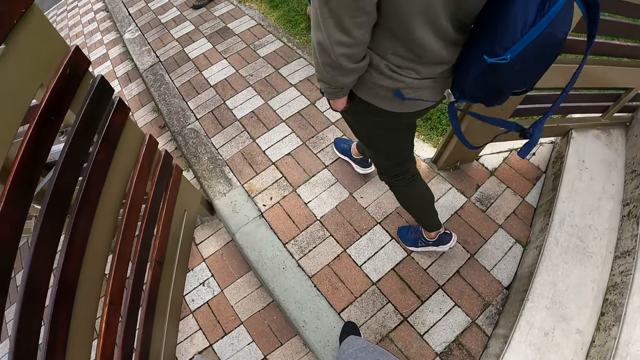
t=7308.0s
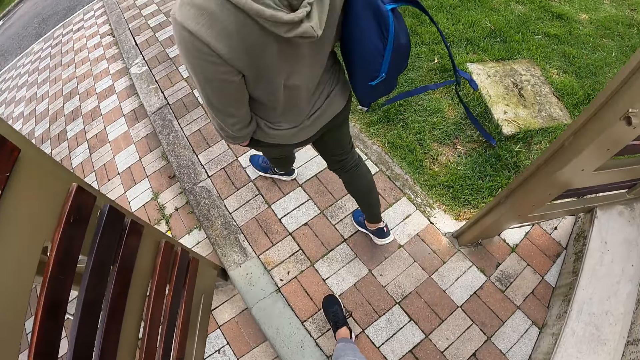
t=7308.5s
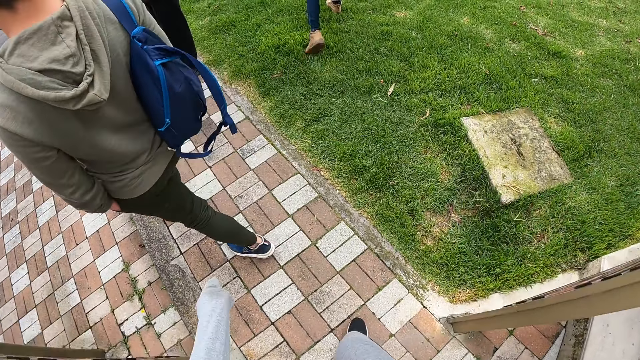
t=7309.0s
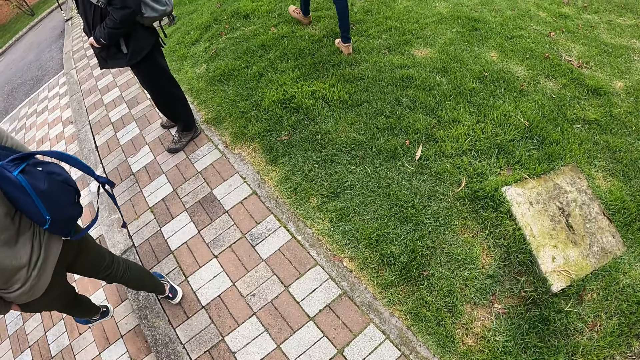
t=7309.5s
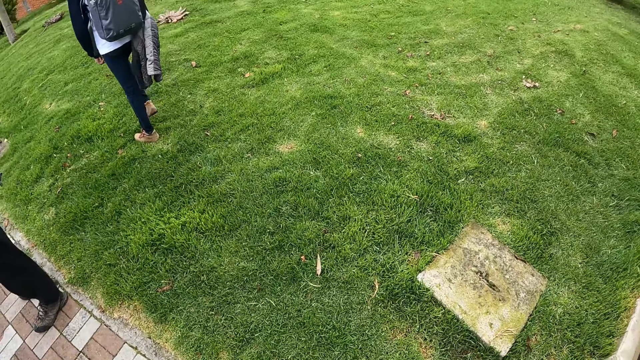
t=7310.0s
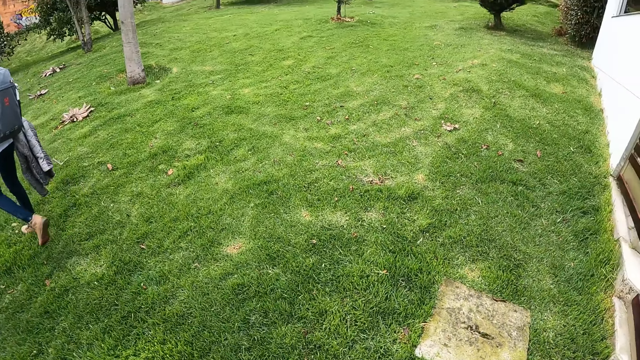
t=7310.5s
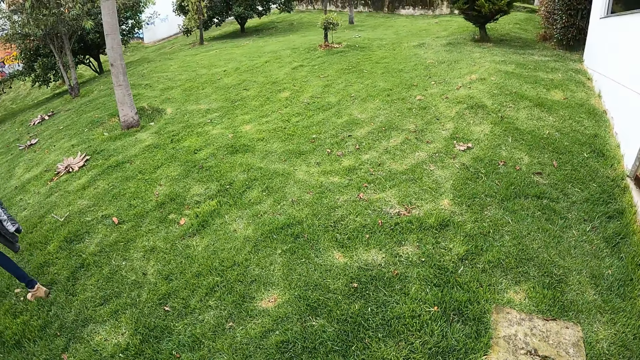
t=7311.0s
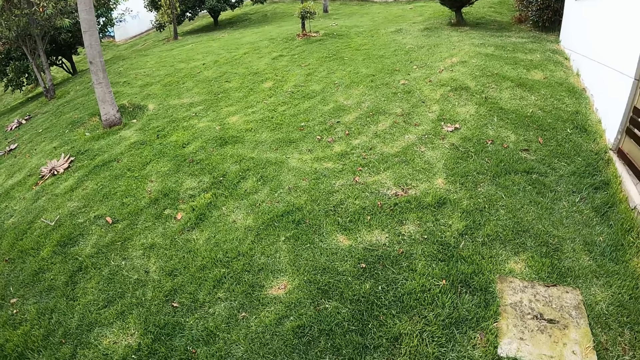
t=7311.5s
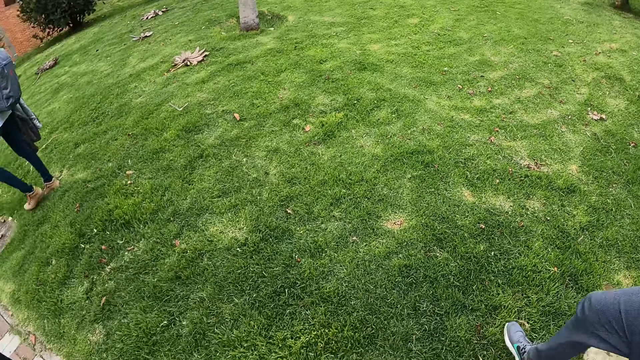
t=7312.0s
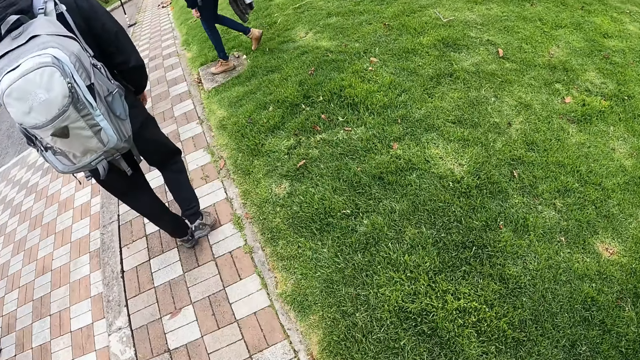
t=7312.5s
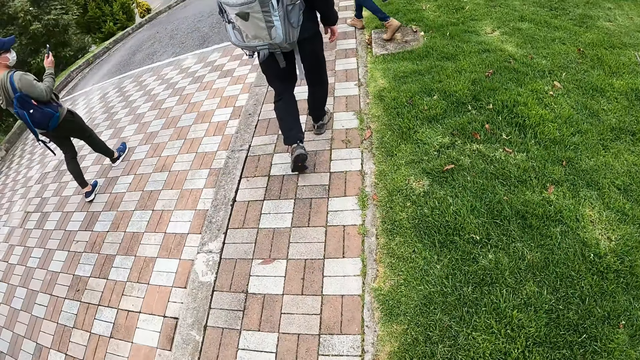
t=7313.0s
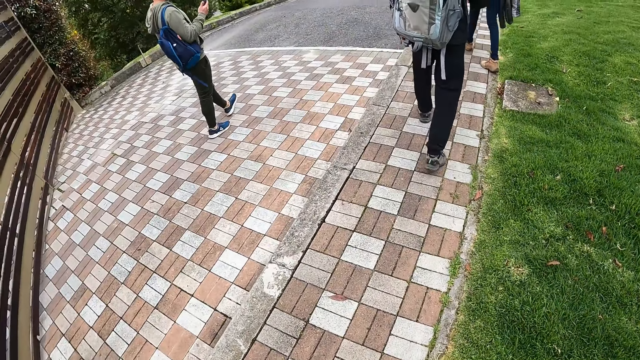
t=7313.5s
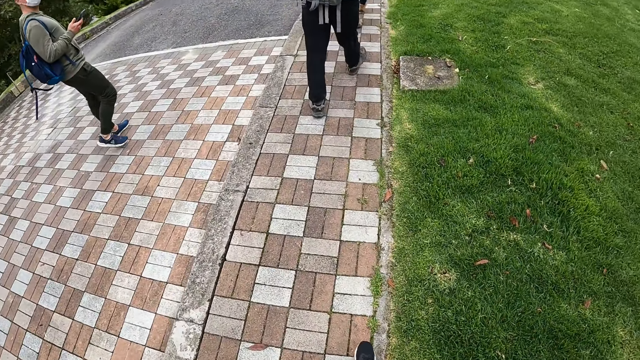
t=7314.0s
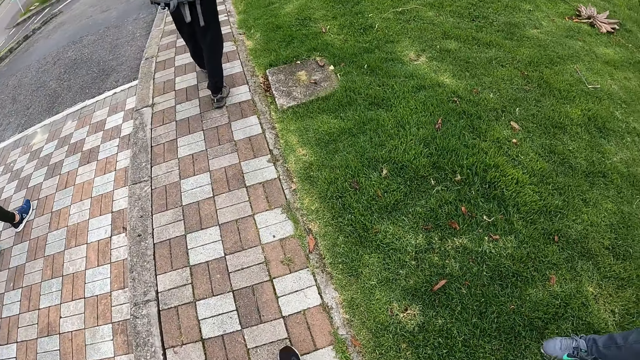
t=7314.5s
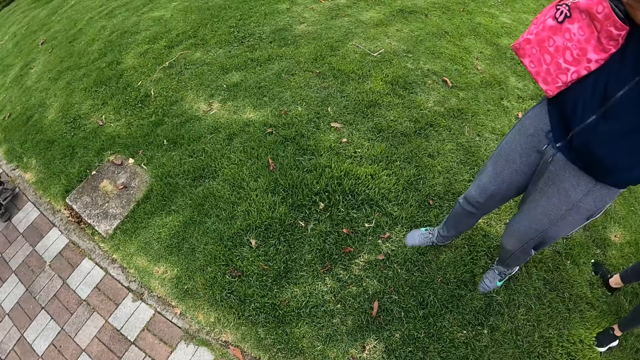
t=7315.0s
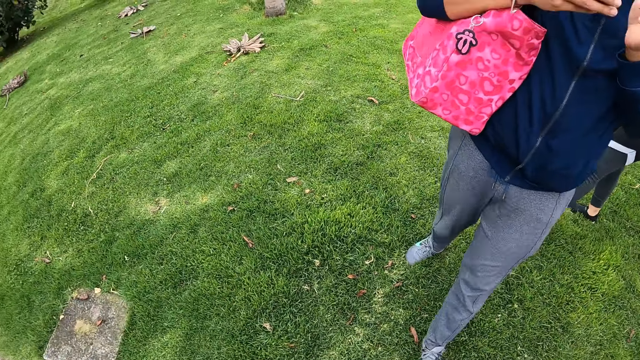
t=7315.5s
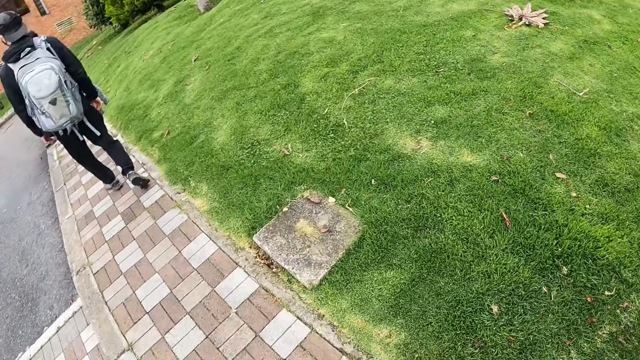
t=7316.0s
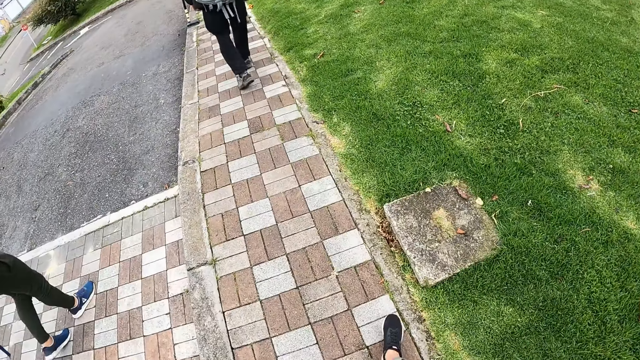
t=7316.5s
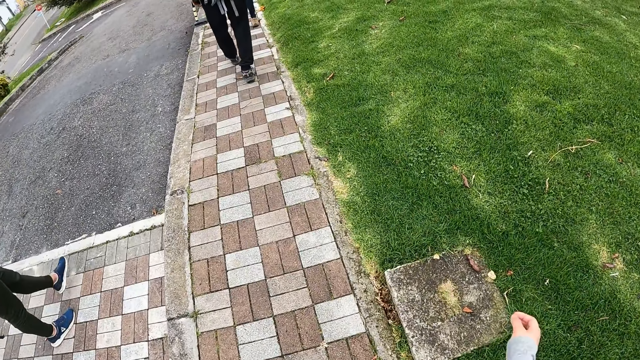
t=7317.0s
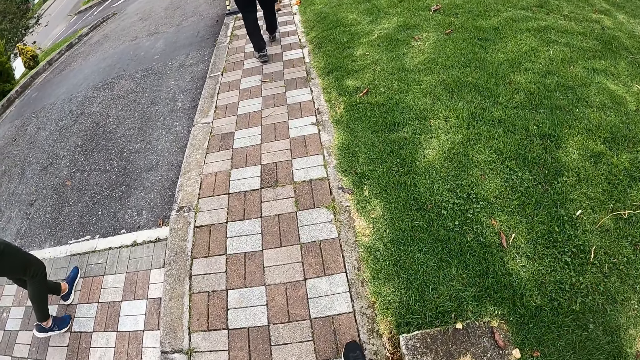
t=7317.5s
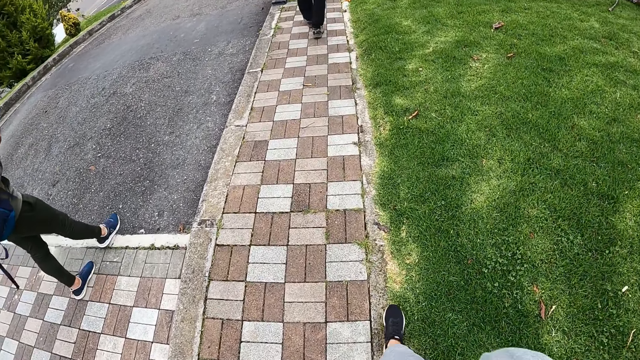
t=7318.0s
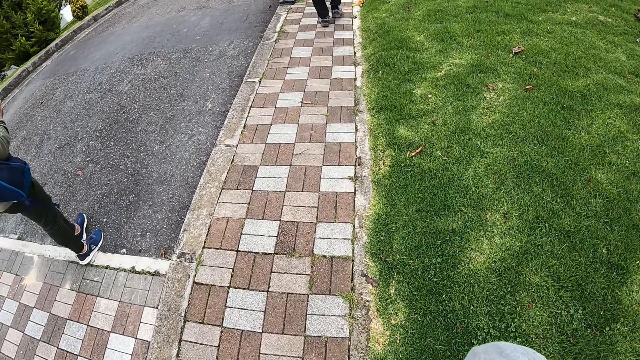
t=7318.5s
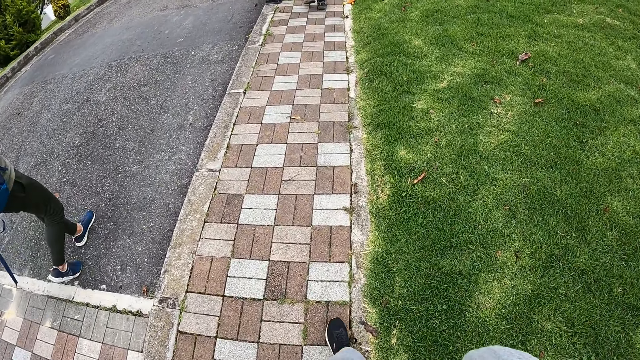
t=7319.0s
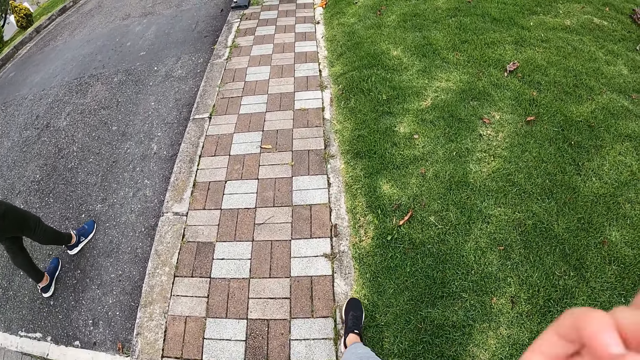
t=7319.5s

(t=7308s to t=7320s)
The camera wearer looks around the compound. She and other people walk around the compound. She raises her hand. She and other people walk around the compound.

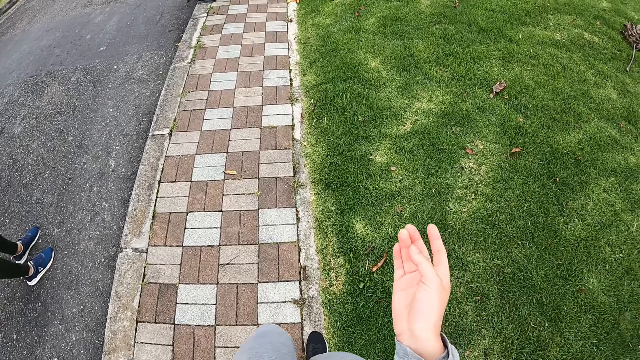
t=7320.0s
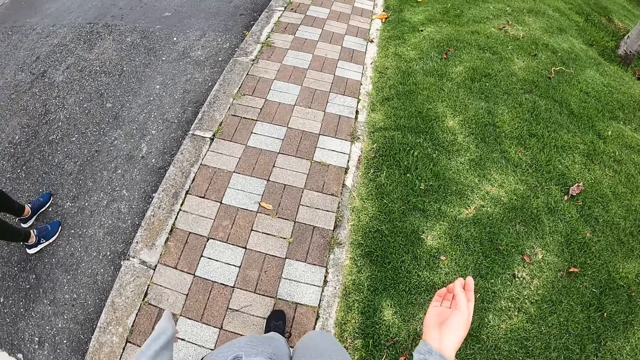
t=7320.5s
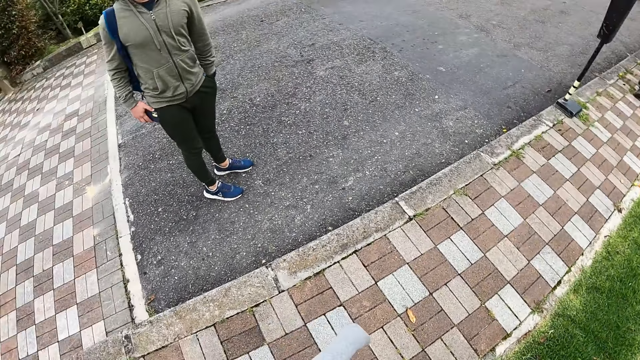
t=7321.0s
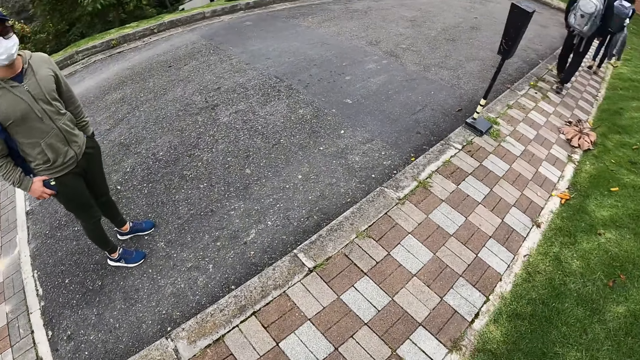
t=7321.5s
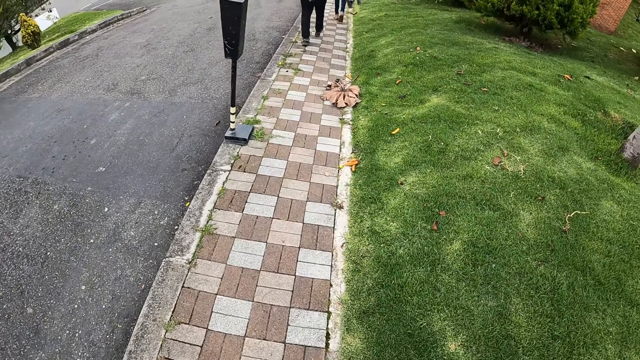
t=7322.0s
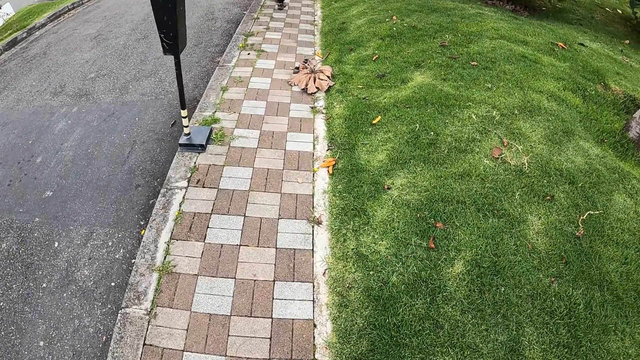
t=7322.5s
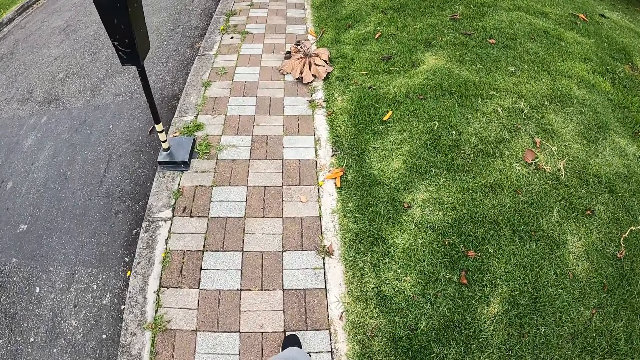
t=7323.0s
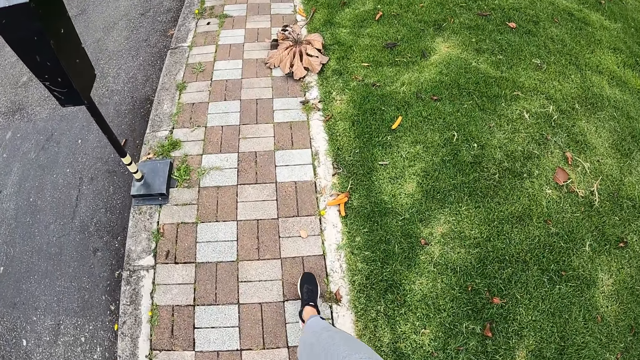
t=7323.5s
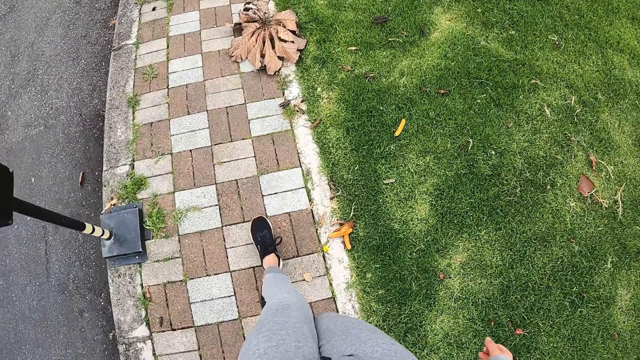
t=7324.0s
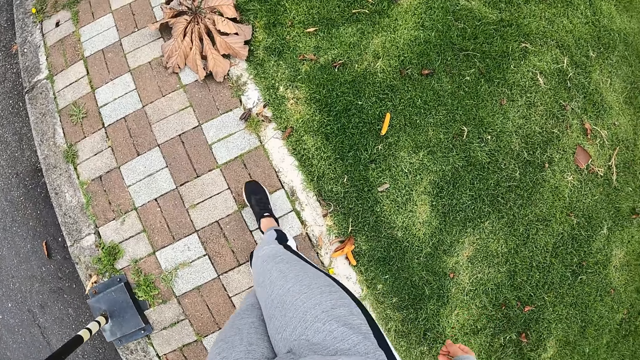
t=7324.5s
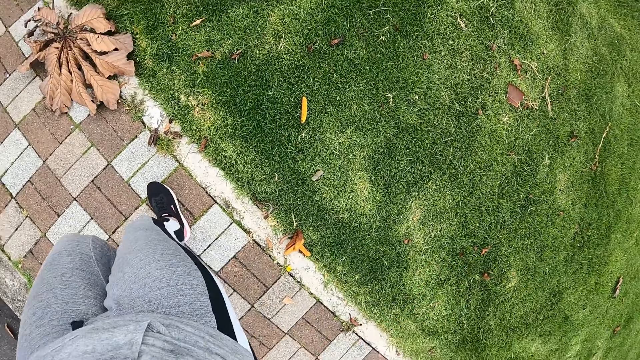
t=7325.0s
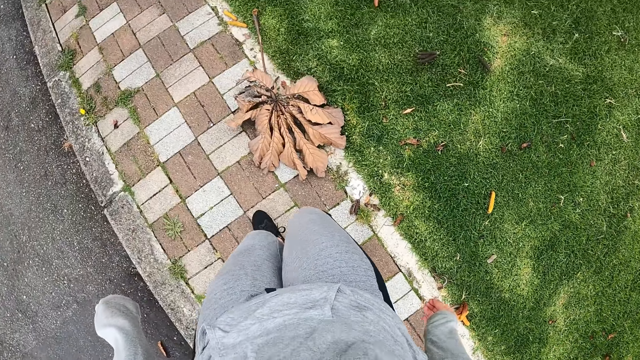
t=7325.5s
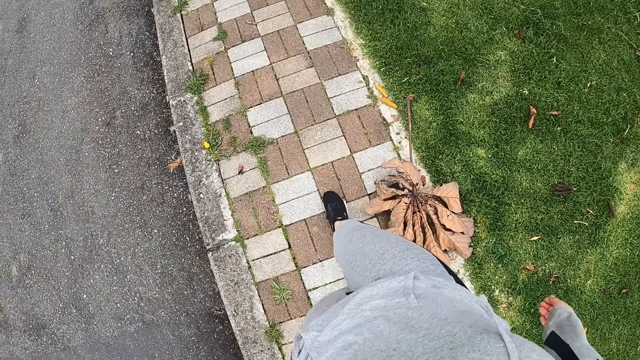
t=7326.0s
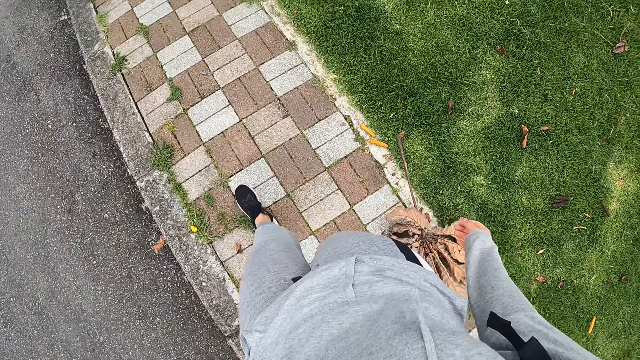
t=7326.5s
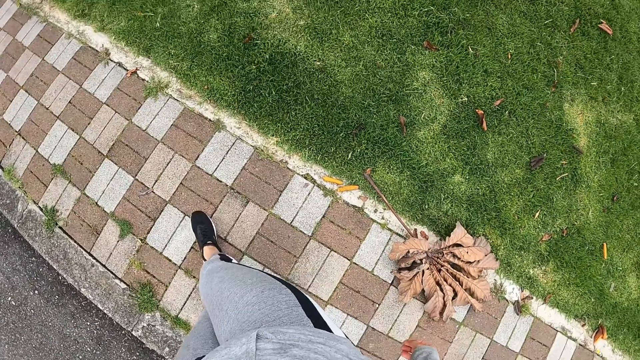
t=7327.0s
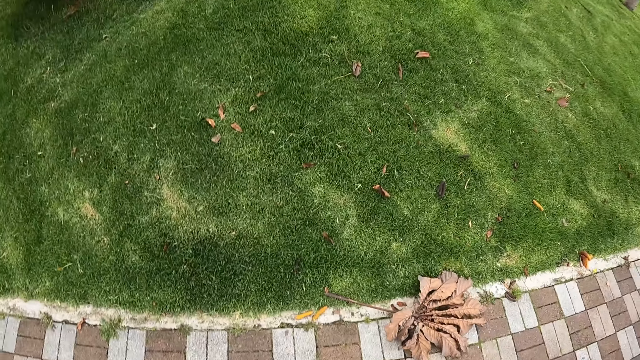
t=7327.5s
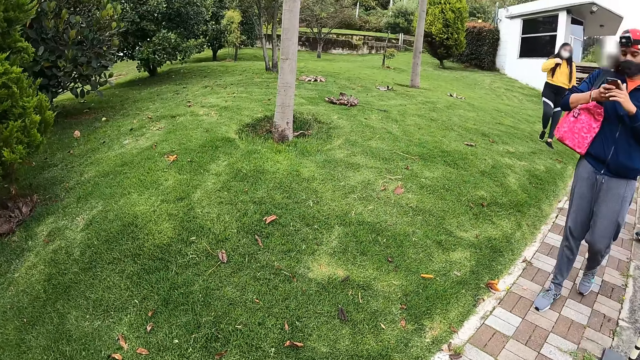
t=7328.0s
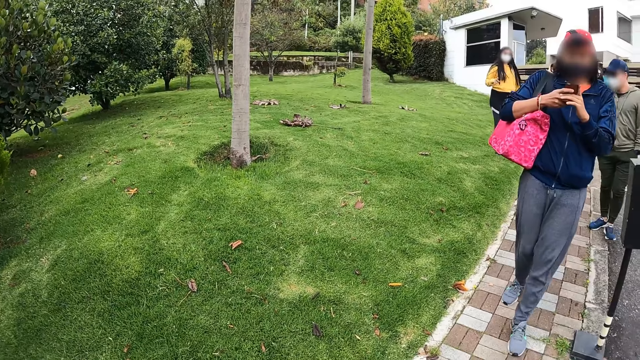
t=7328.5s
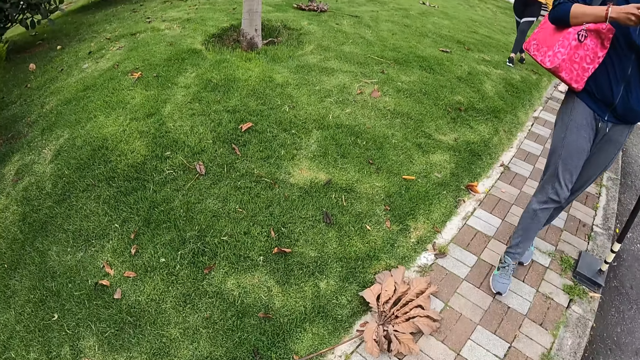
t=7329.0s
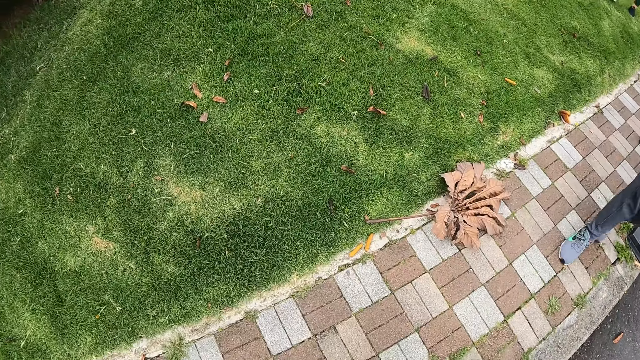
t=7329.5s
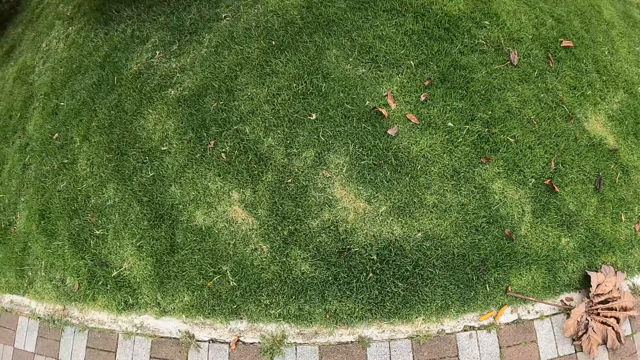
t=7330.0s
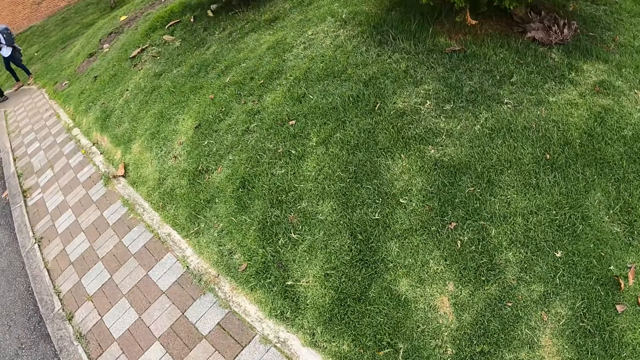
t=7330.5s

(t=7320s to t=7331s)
The camera wearer stares at something in her hand. She looks around the compound. She and other people walk around the compound. She looks around the compound. She looks at the group of people.
